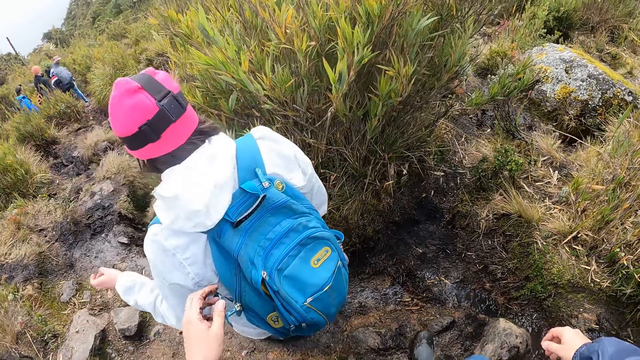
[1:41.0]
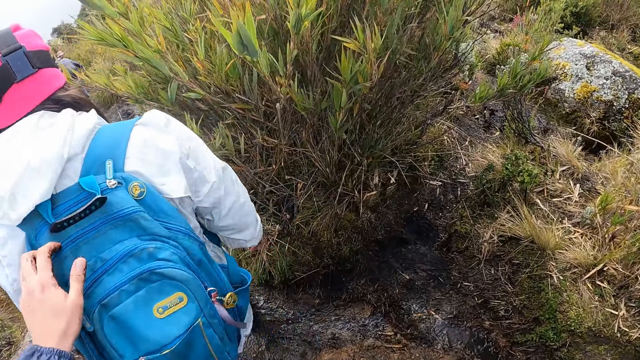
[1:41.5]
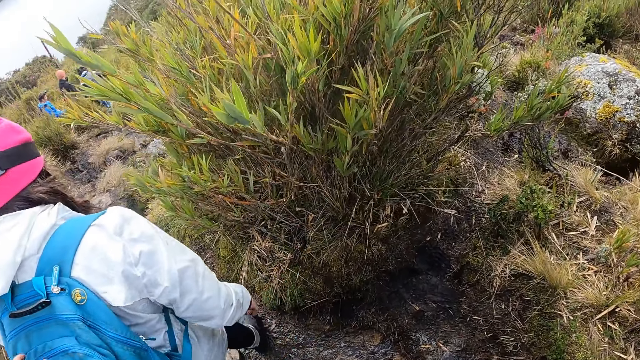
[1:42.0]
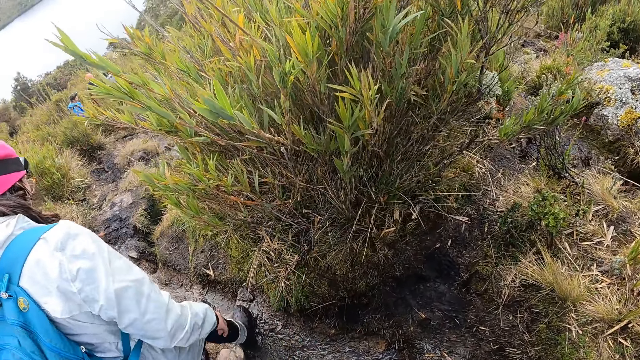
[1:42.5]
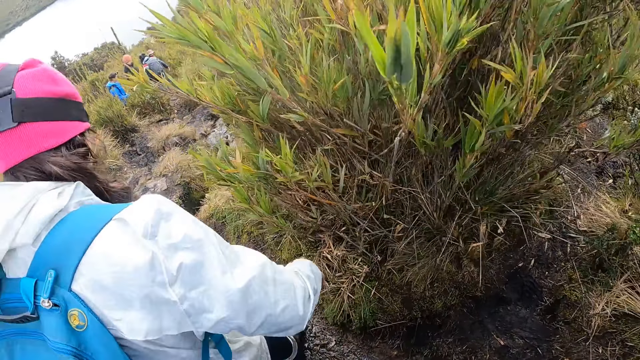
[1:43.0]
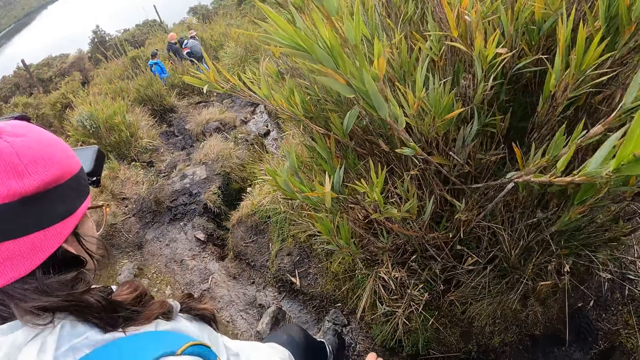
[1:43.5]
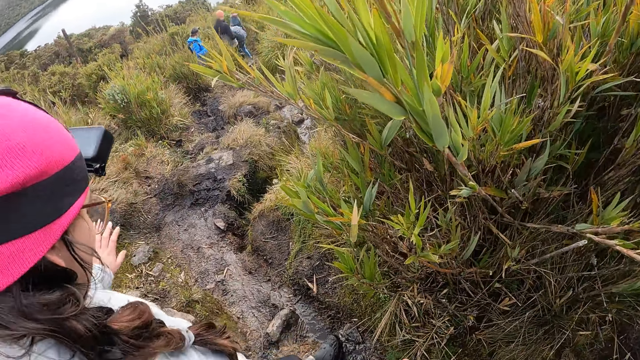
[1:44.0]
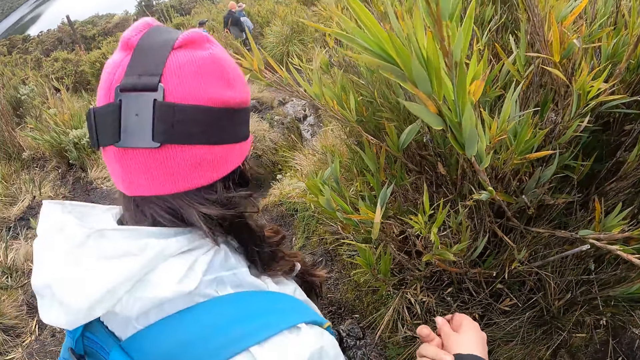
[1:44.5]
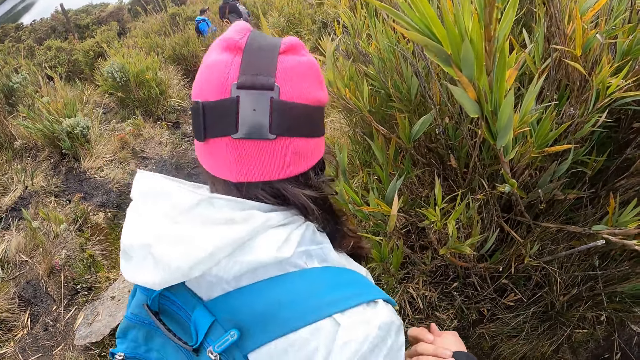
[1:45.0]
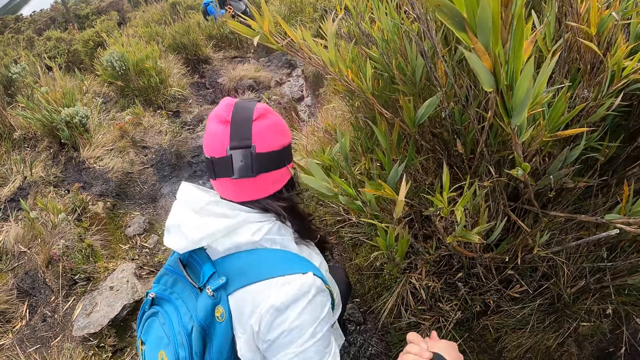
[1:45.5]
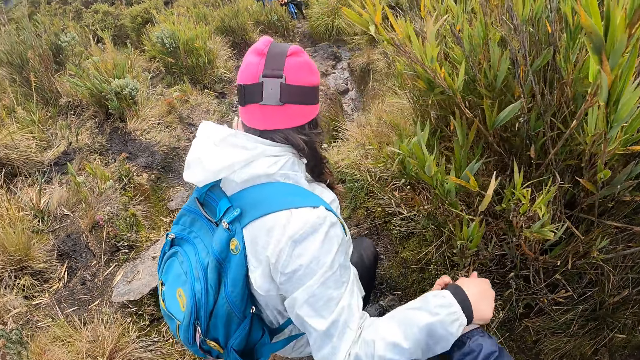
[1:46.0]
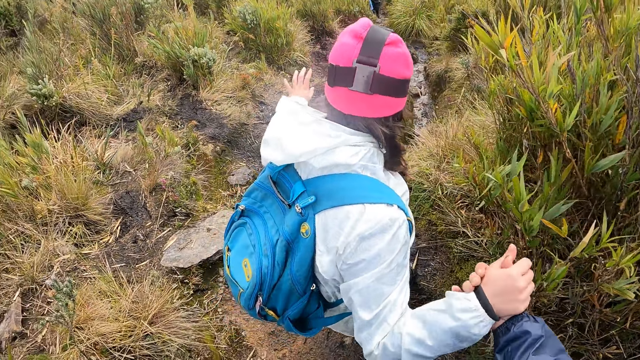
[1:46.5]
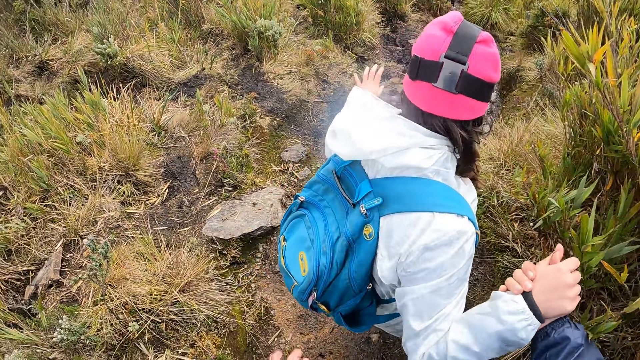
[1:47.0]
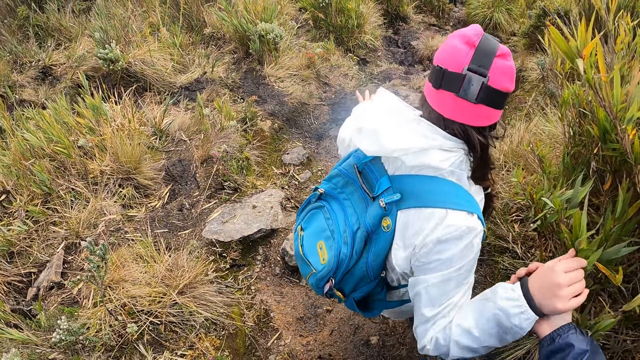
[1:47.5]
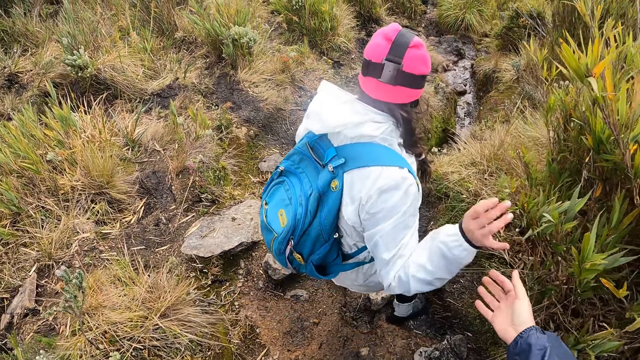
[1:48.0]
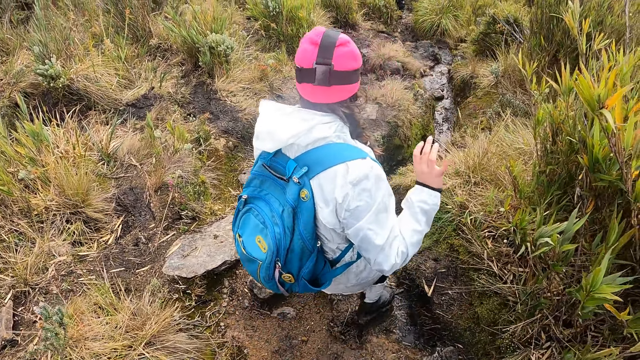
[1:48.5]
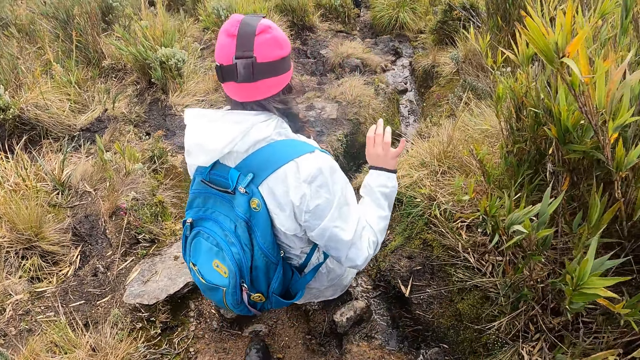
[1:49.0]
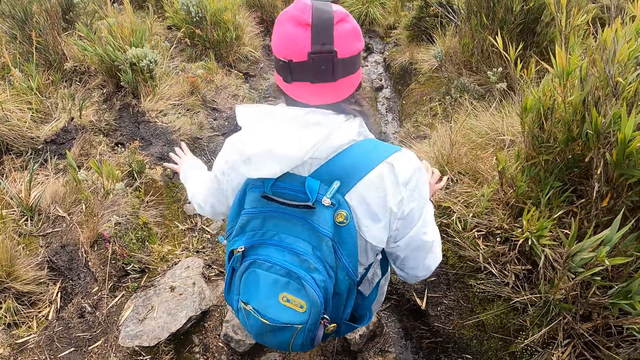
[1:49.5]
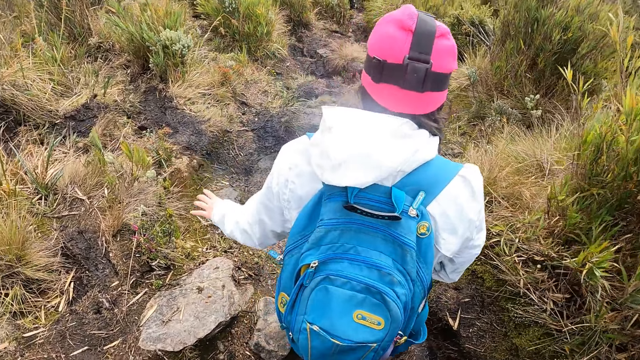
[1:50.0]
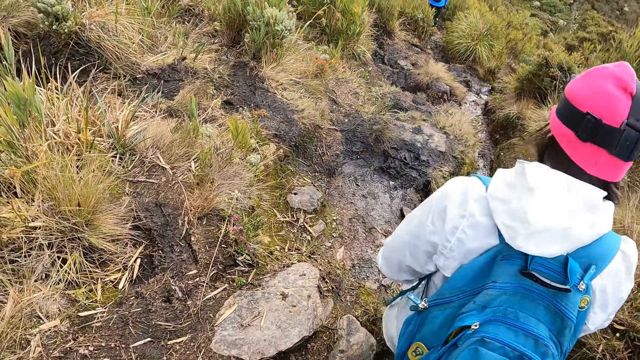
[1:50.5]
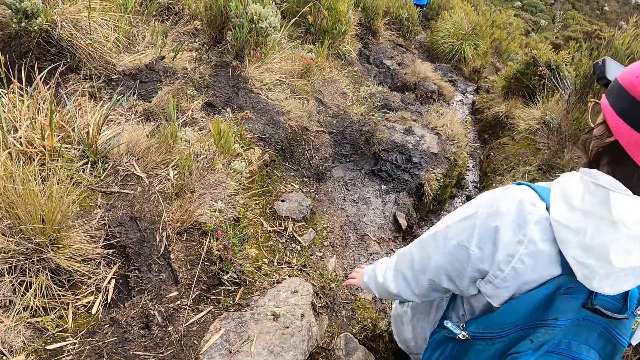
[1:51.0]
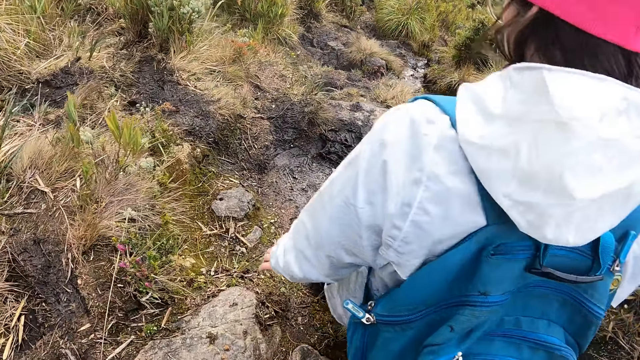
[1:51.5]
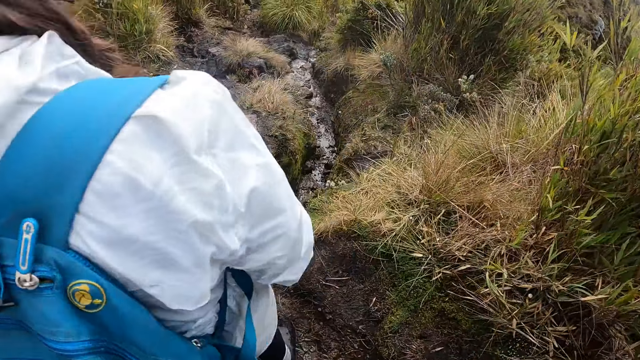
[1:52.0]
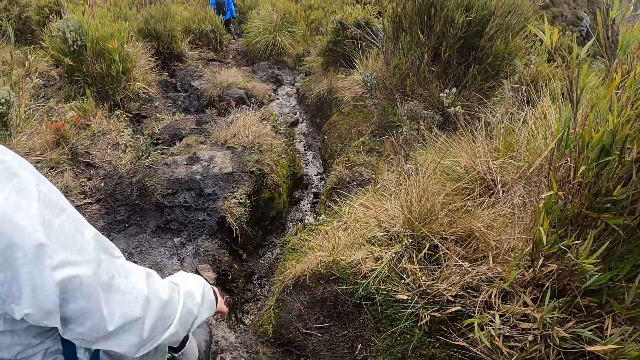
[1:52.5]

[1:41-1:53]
The camera wearer touches the woman's bag with his left hand. He holds the woman with his right hand. The woman holds the camera wearer's hand. The woman walks with the camera wearer, releases the camera wearer's hand, and walks ahead of the camera wearer.

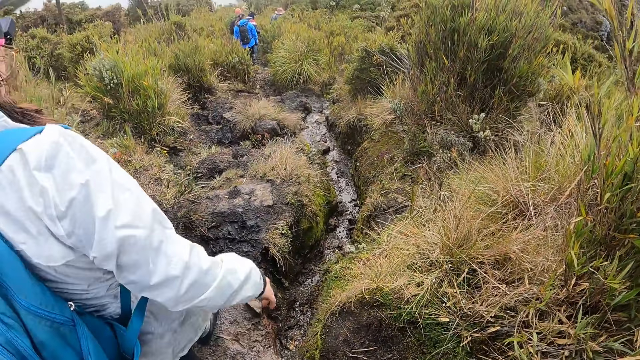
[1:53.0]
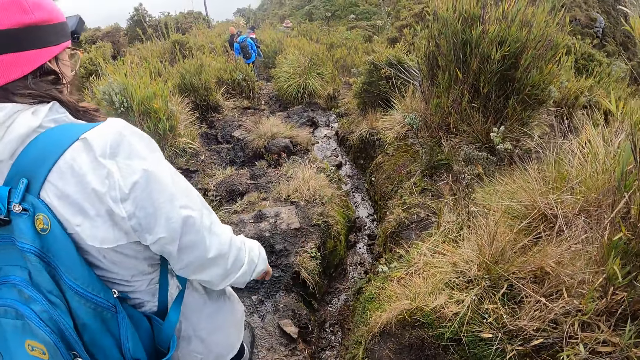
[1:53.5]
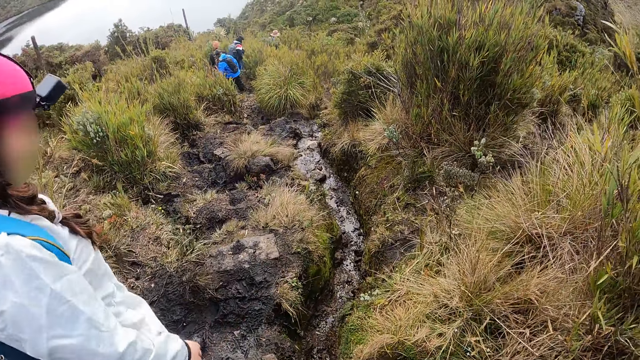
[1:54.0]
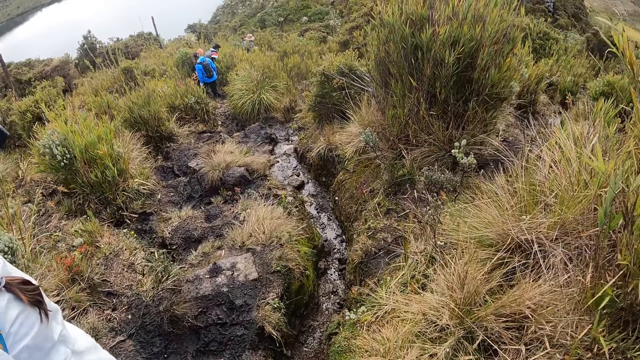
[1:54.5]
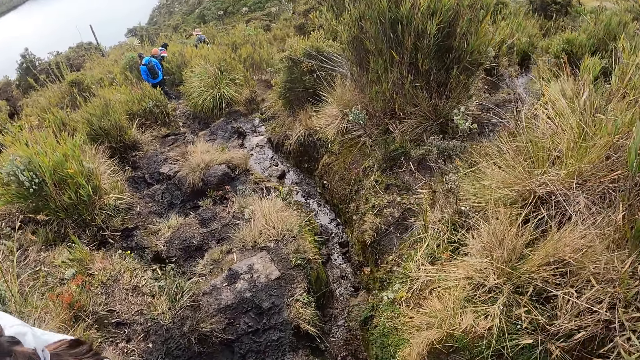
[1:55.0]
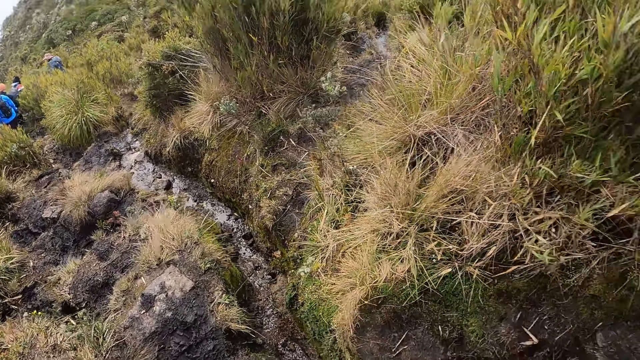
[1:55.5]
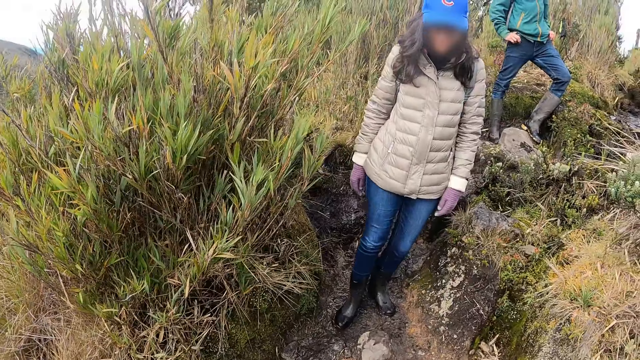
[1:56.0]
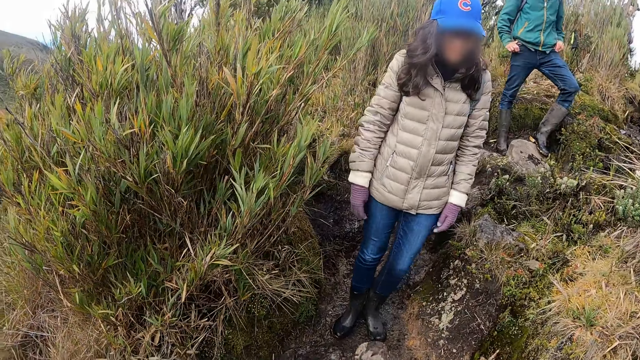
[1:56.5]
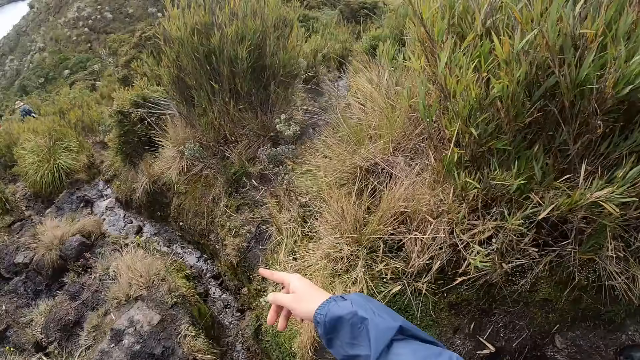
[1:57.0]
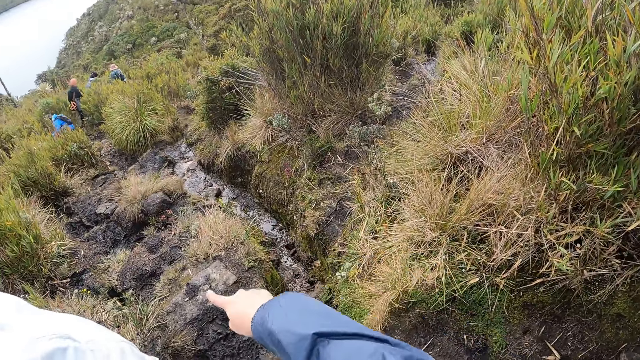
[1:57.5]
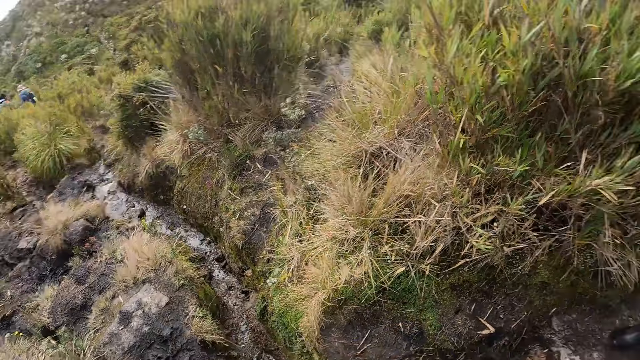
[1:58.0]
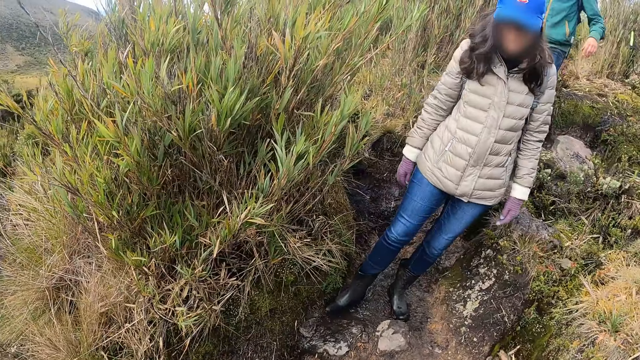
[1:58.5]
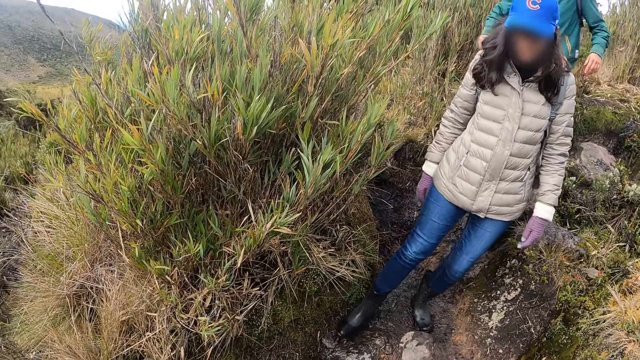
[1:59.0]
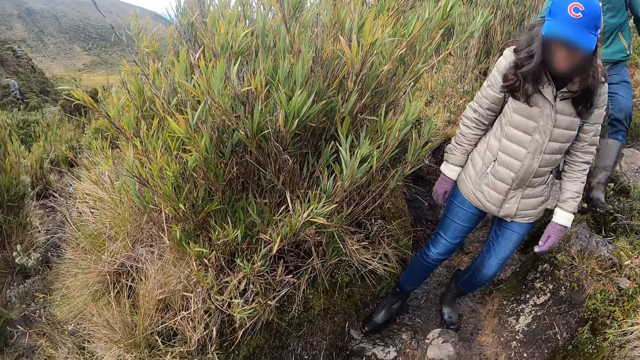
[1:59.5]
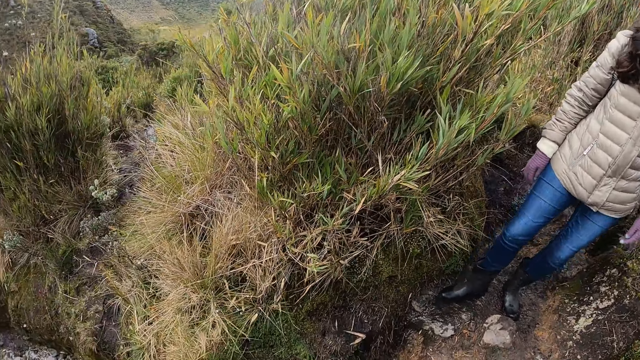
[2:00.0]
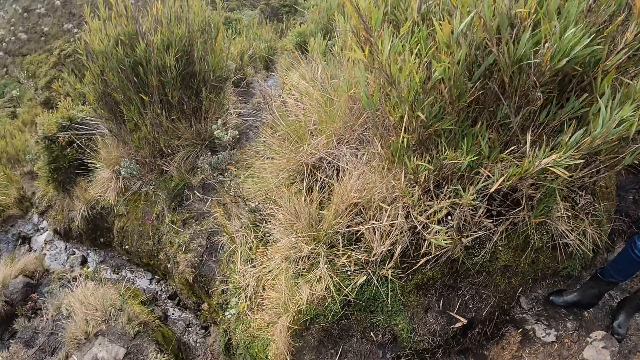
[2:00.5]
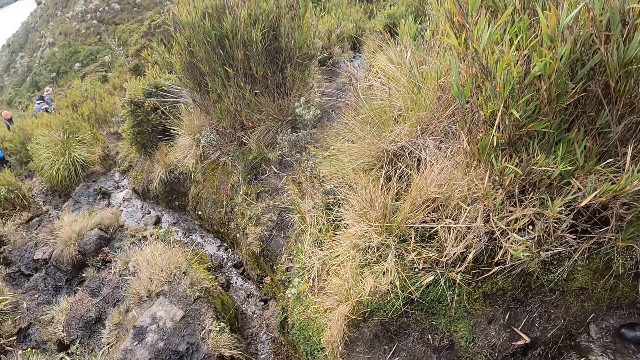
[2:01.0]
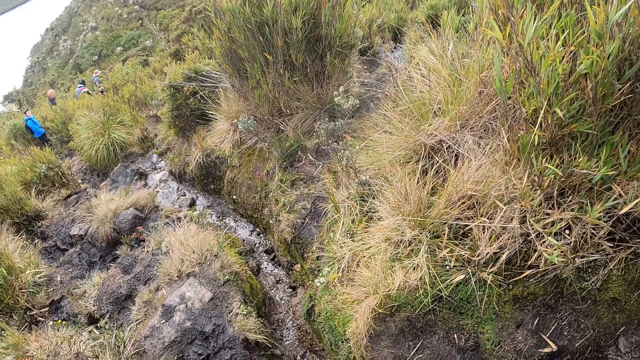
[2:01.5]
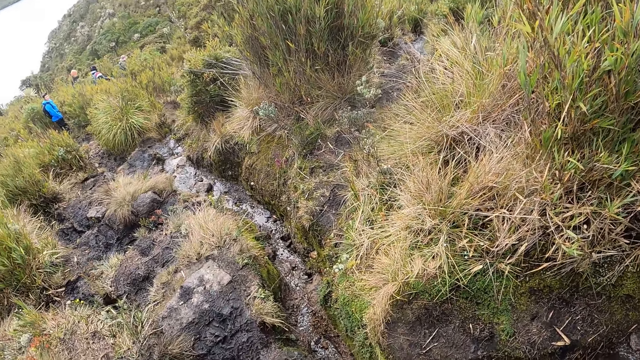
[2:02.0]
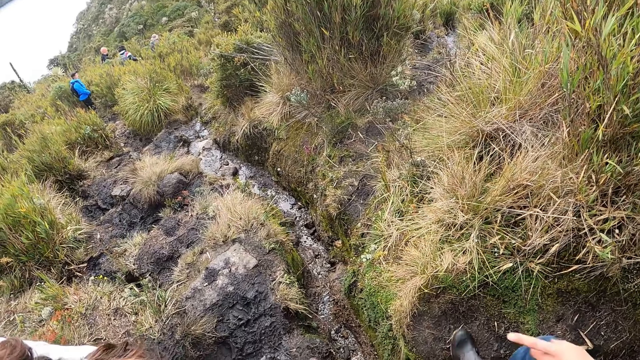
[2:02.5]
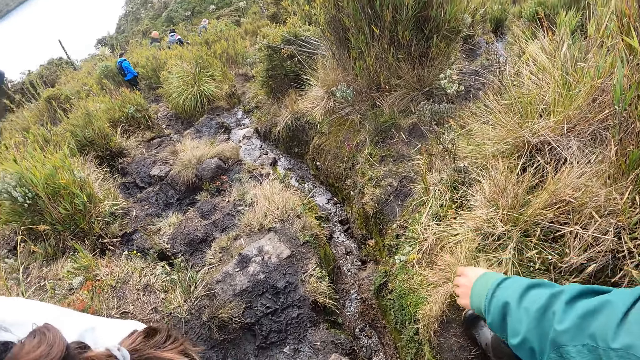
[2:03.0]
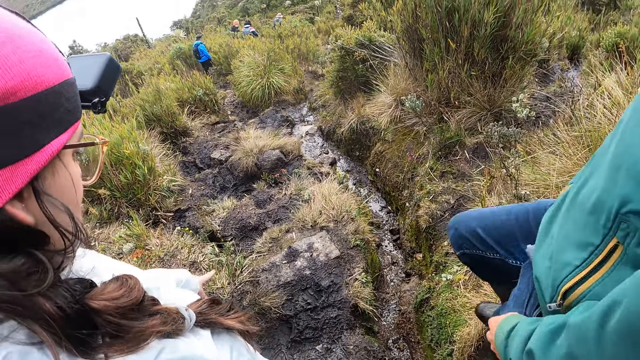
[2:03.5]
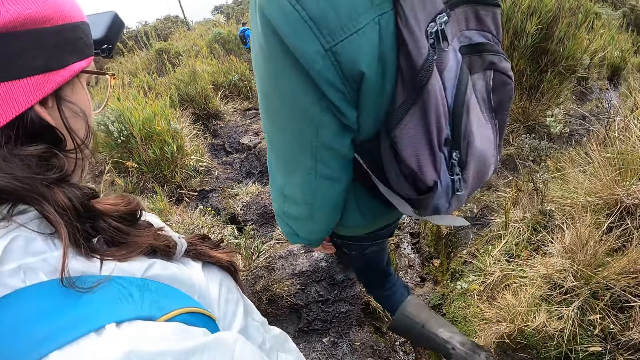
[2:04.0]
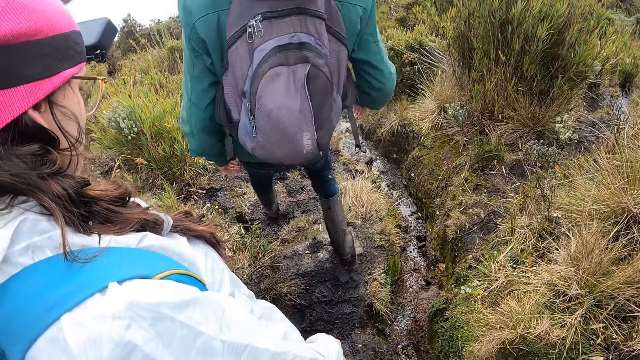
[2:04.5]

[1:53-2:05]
The camera wearer turns around, points ahead, and turns around. A person stands behind the camera wearer. The camera wearer turns around. Another person points forward and walks ahead of a third person.
